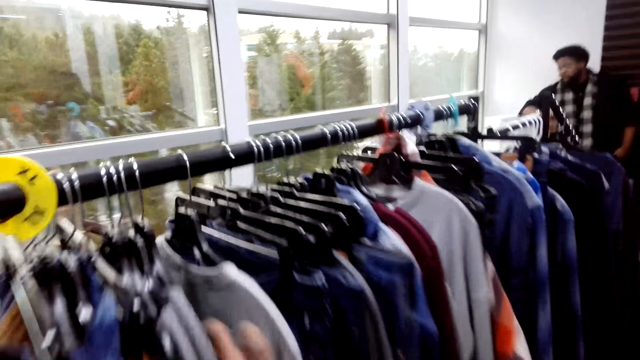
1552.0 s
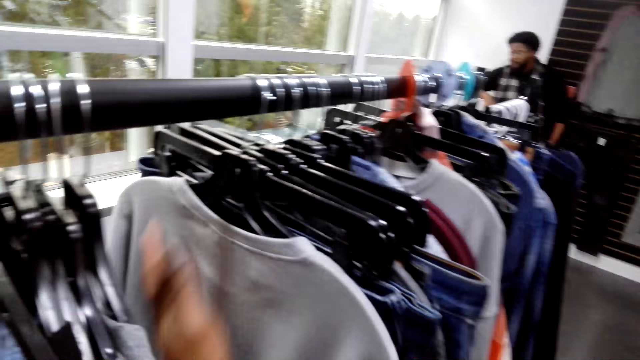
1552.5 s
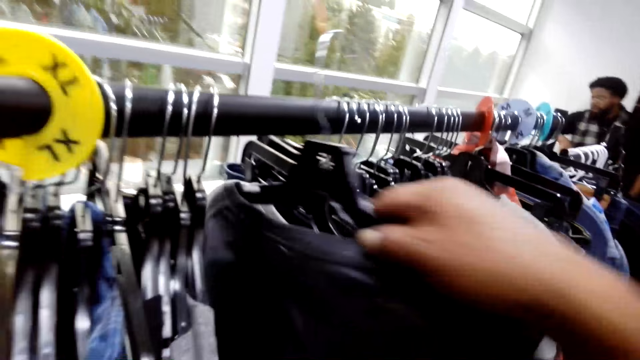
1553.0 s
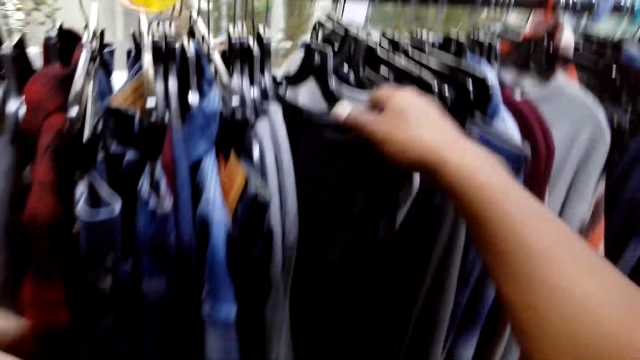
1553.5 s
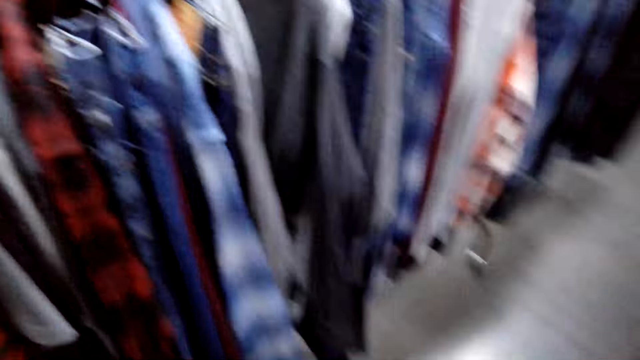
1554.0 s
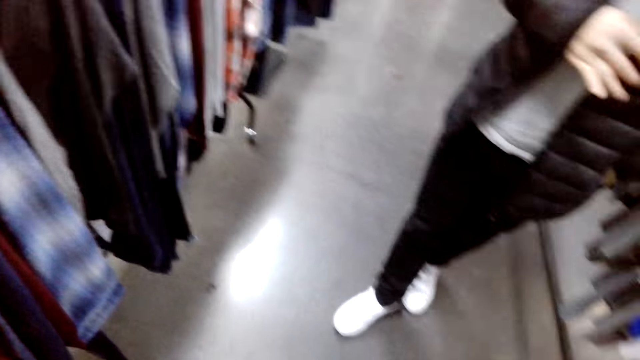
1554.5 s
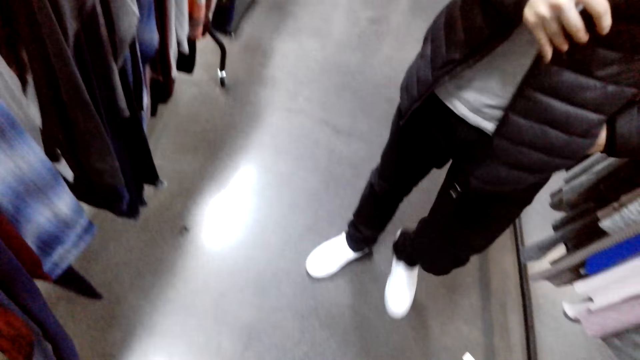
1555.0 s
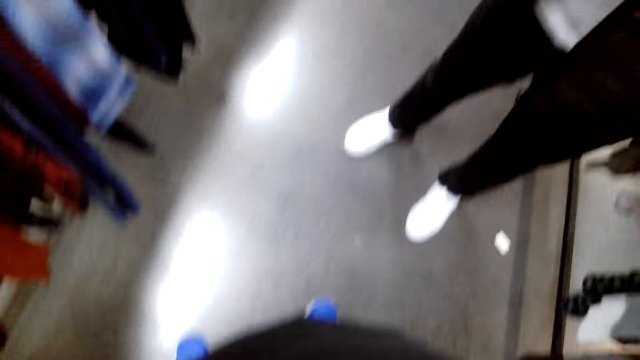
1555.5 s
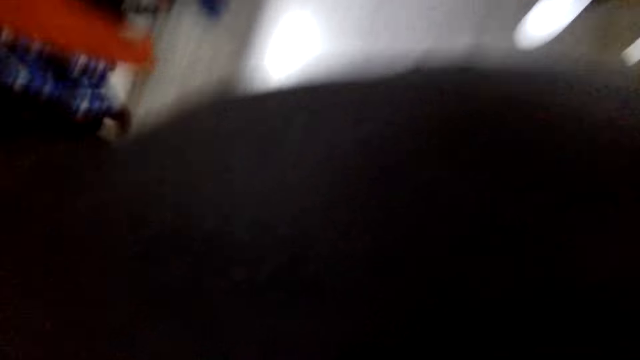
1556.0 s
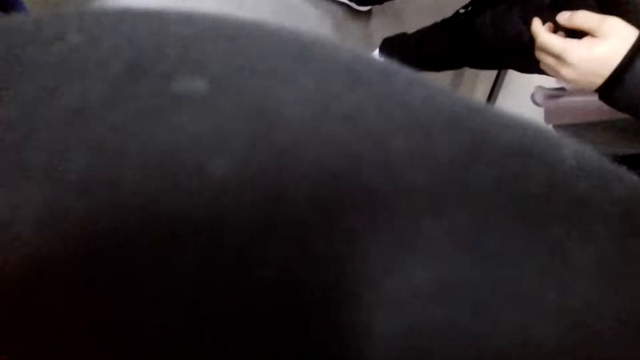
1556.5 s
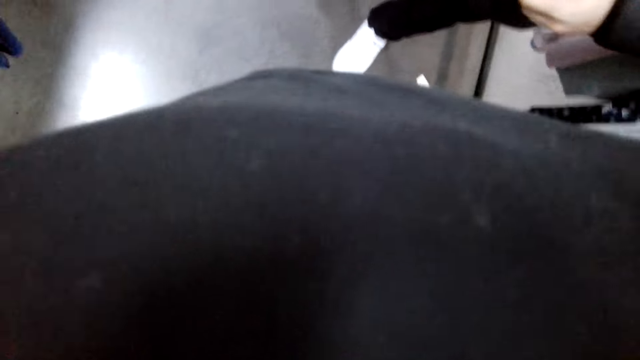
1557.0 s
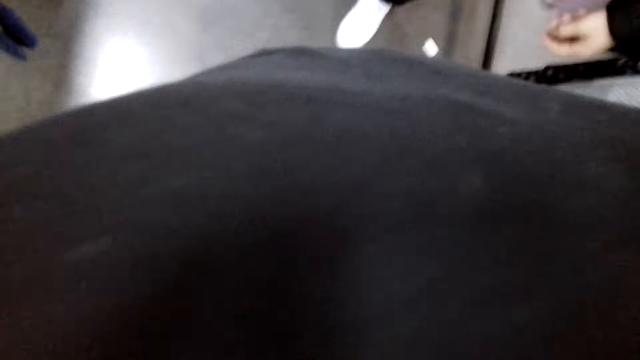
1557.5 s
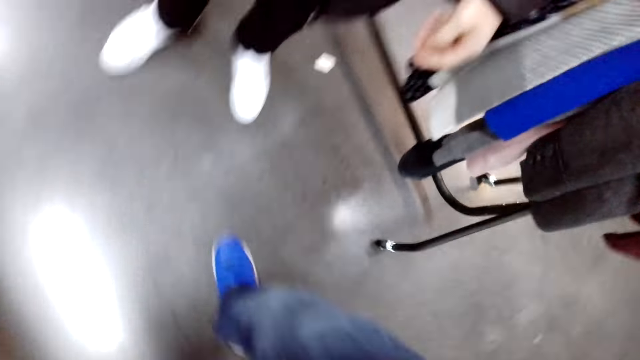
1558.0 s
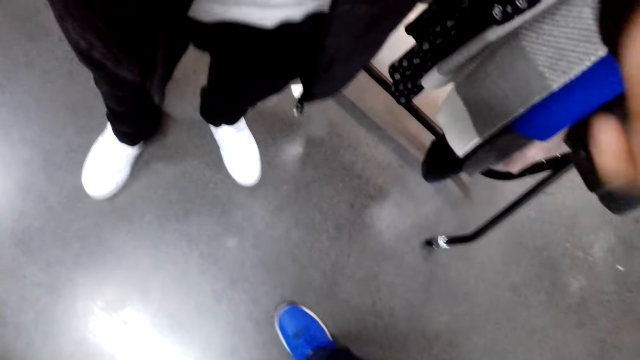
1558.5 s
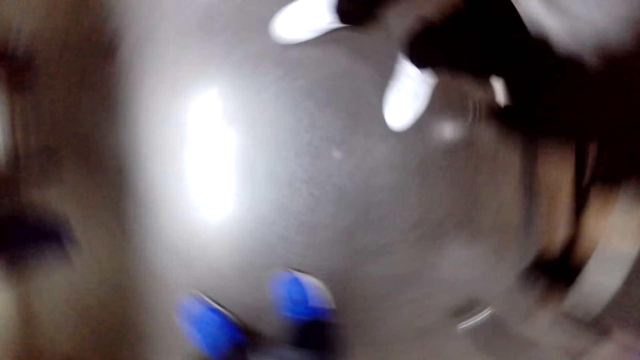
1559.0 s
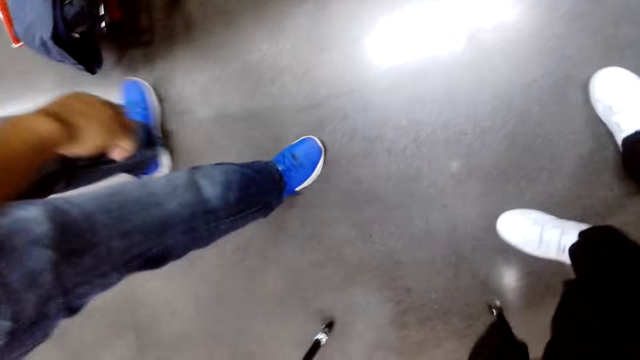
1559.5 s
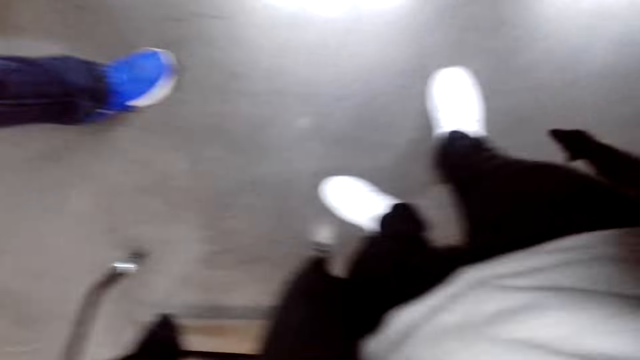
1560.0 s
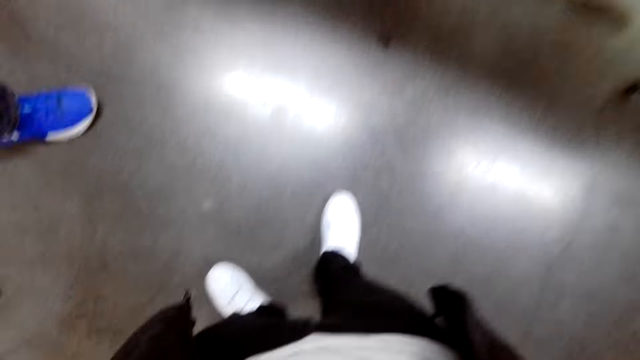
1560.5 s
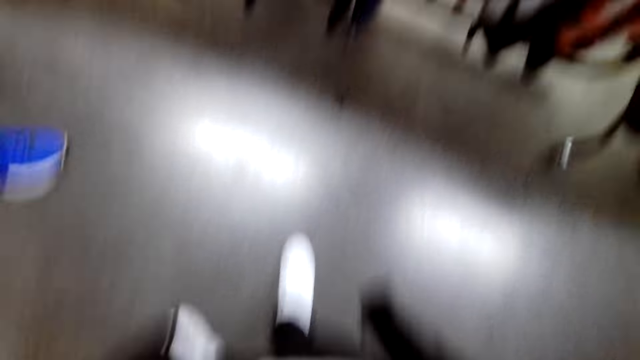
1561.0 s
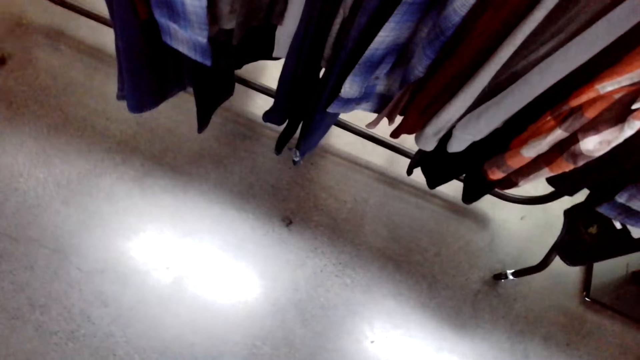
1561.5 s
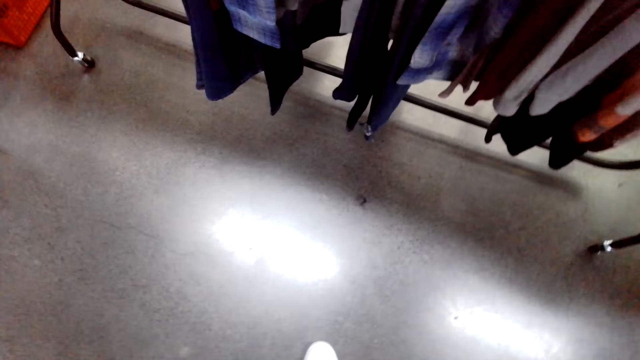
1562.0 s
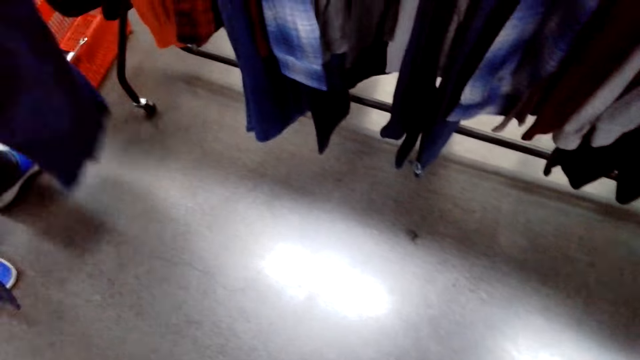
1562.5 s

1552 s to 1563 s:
The camera wearer hangs the t-shirt on the rod. A man walks in the closet. The camera wearer removes the camera. They give the camera to the man. They wear the camera.

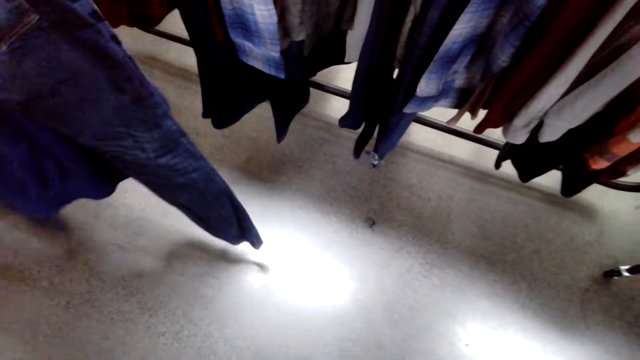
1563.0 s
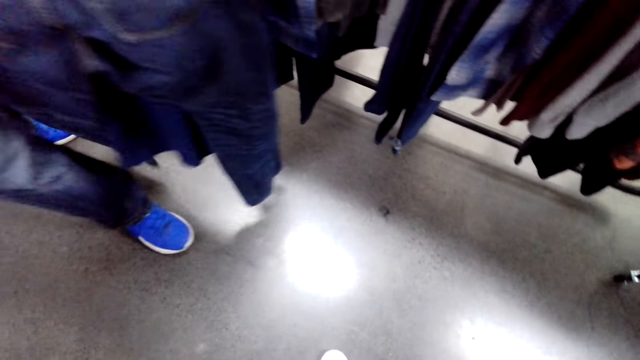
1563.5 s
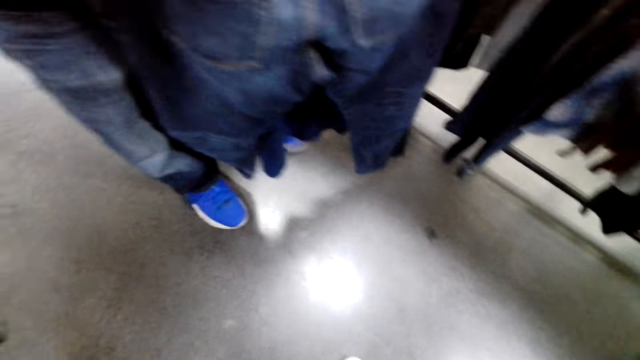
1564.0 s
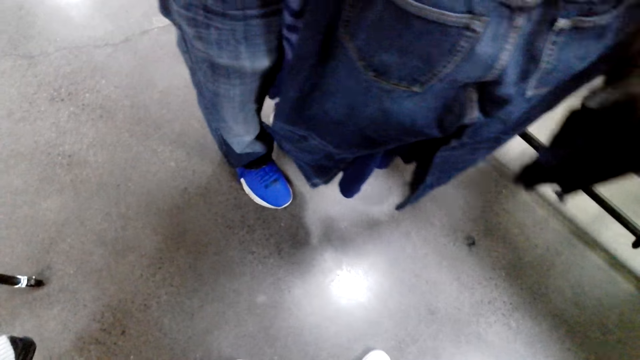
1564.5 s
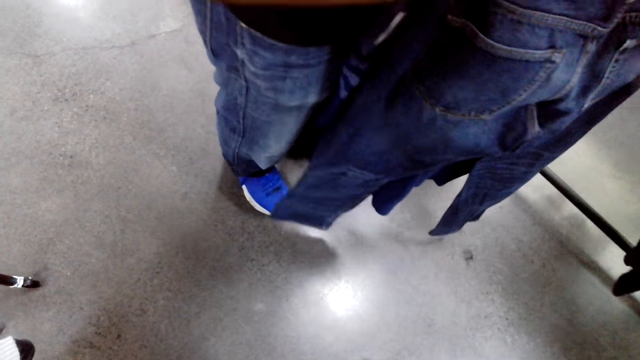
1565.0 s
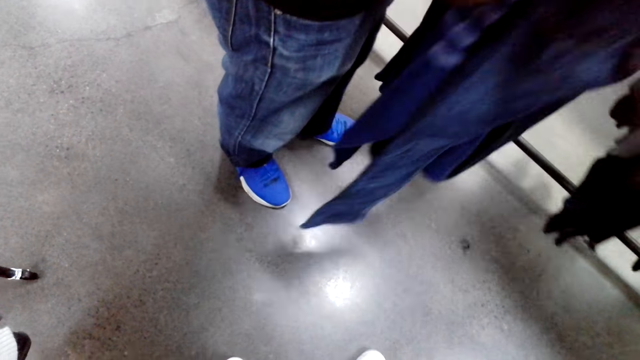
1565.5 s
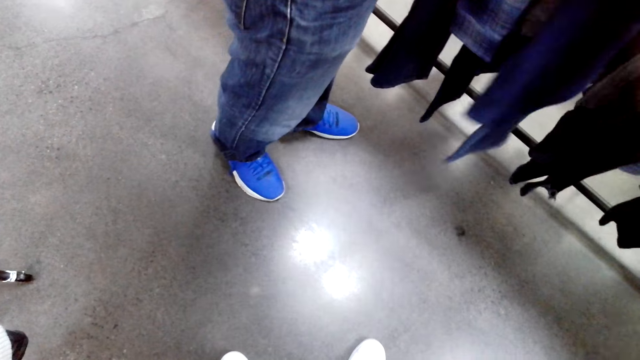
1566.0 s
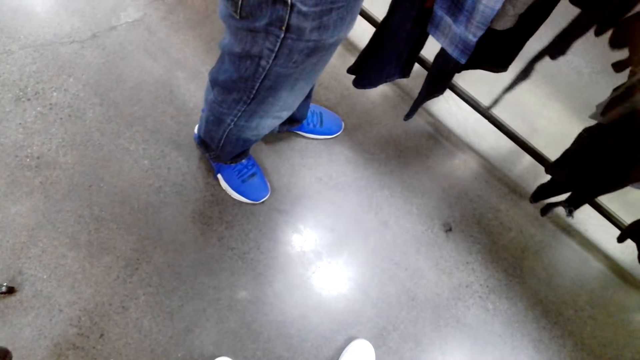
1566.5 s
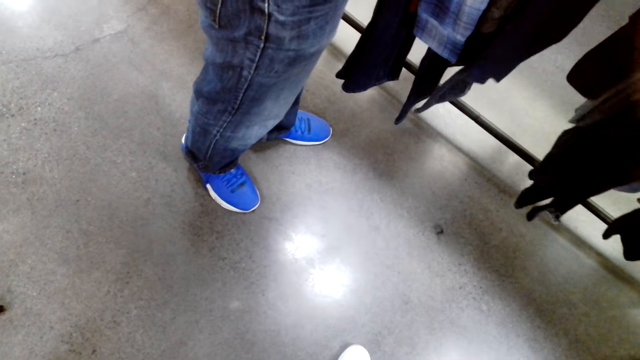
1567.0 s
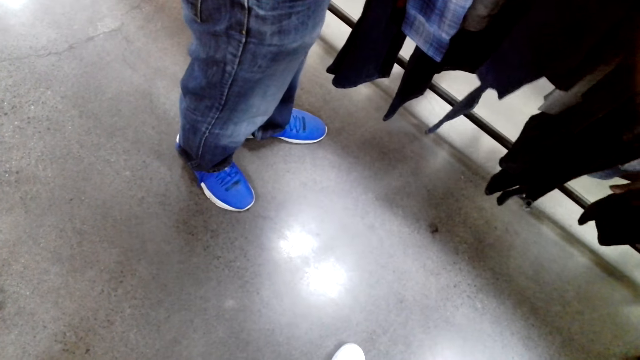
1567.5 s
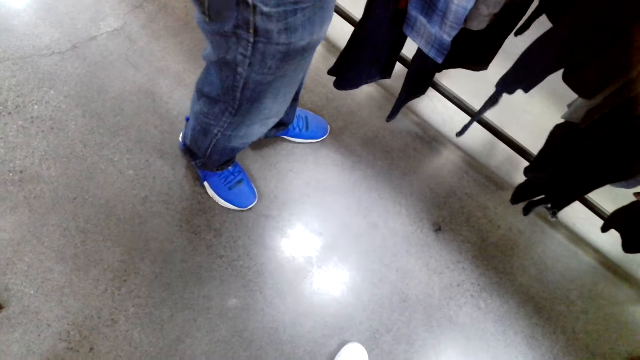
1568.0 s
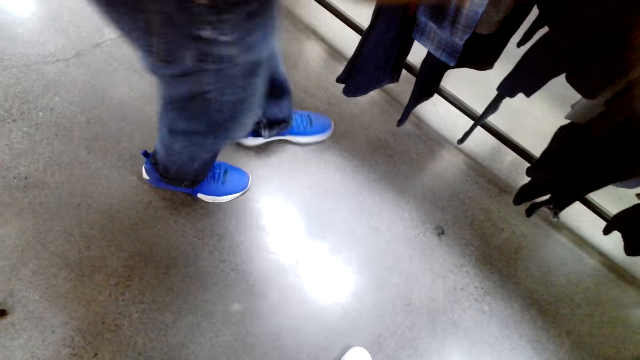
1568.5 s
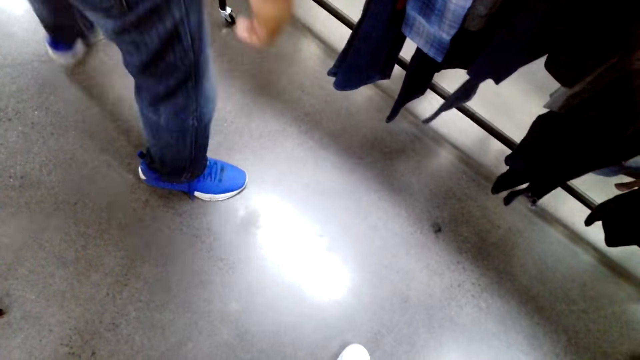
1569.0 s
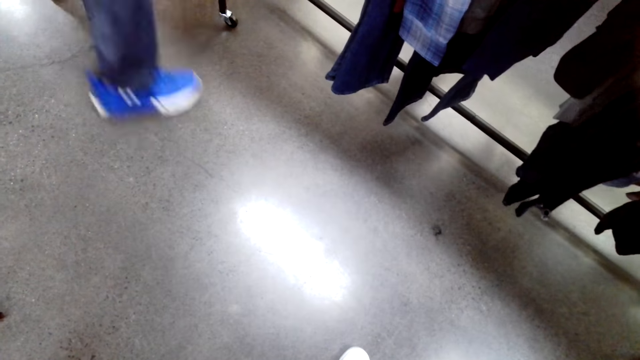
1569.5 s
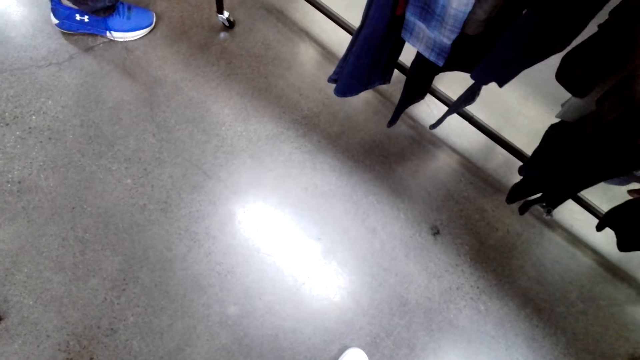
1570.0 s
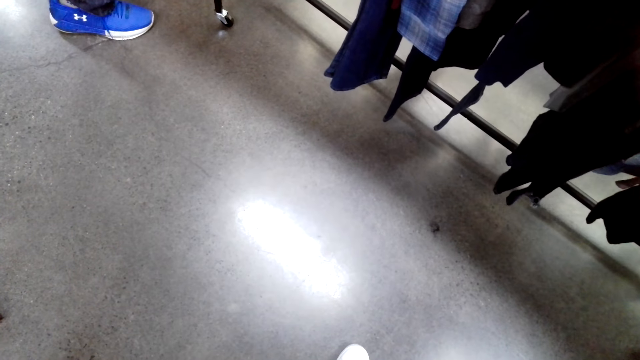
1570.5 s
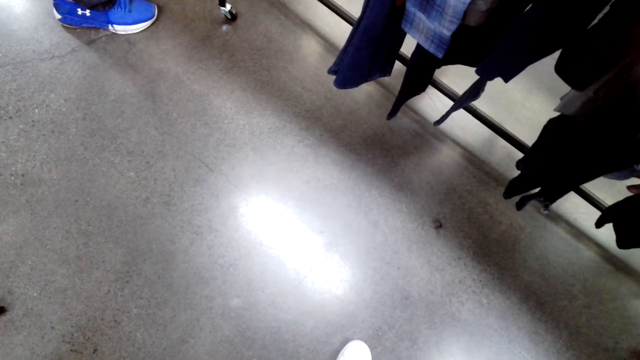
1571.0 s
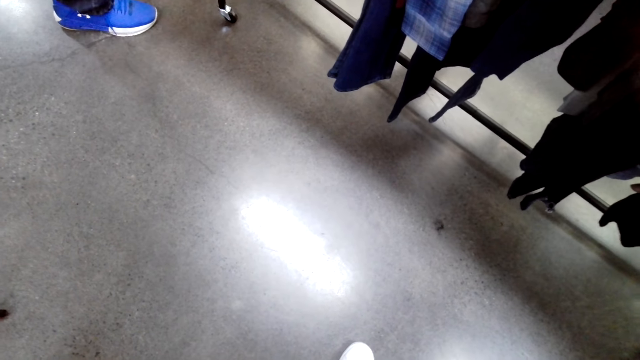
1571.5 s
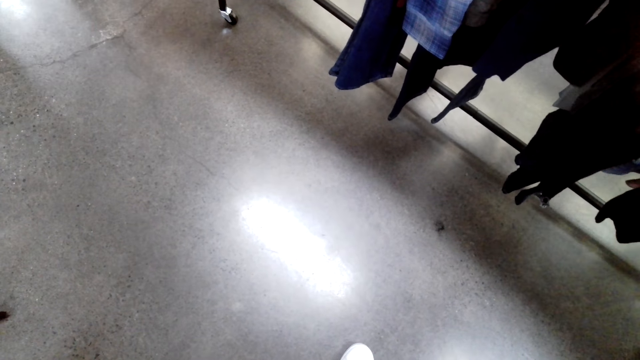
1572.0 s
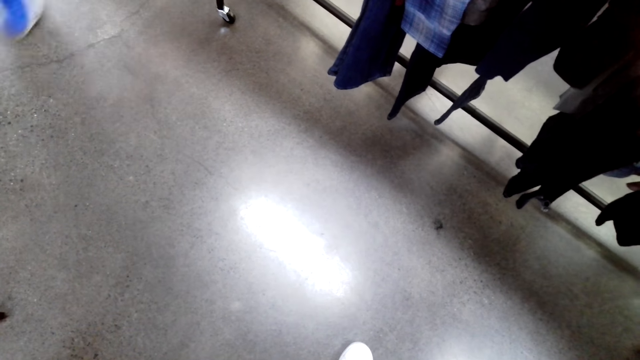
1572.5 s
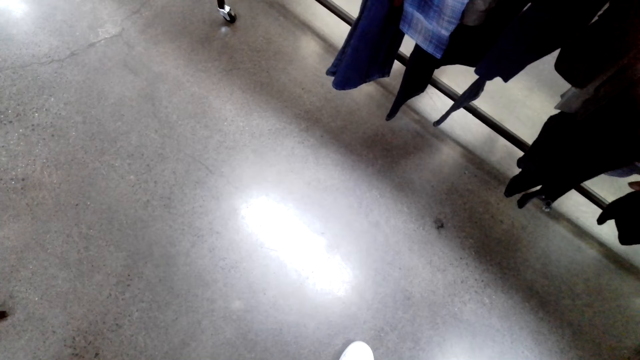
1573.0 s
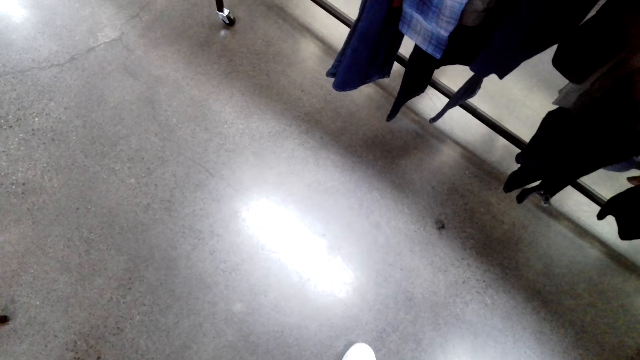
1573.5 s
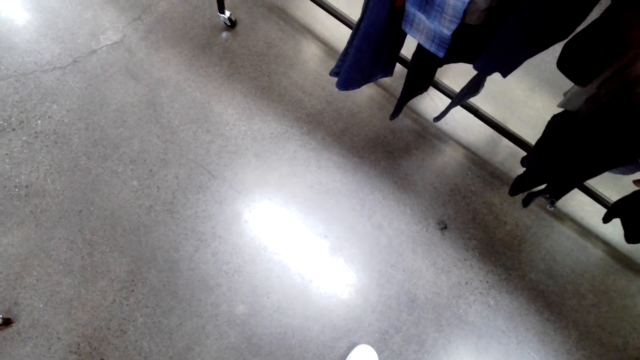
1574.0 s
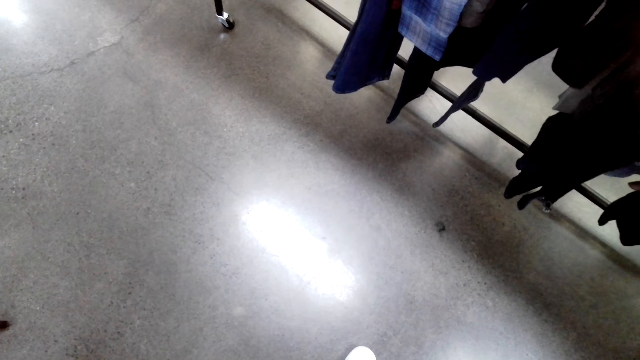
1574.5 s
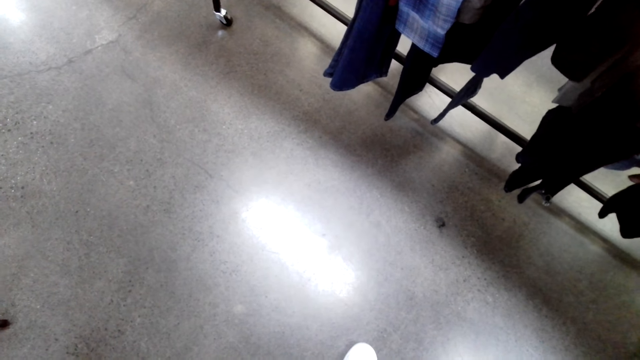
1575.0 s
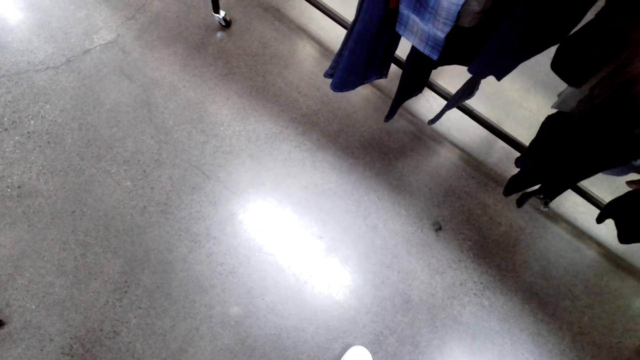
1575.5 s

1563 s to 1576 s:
A man holds clothes. The man hangs pants on the rod. The camera wearer stands in the closet.
